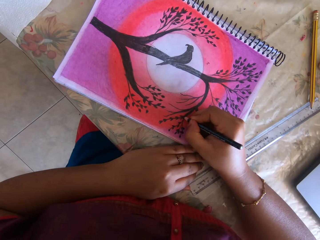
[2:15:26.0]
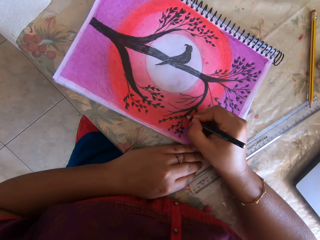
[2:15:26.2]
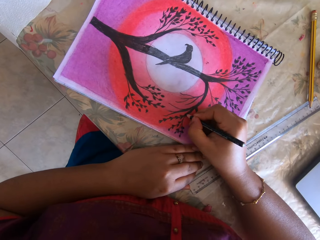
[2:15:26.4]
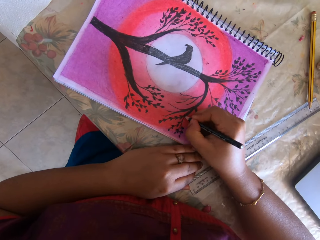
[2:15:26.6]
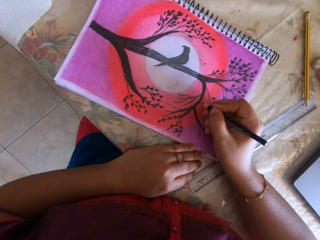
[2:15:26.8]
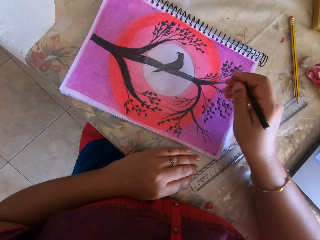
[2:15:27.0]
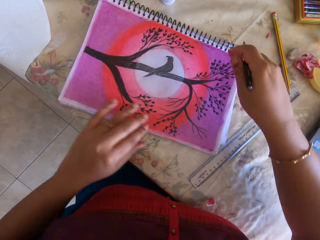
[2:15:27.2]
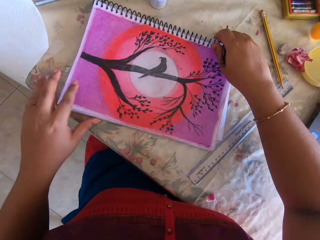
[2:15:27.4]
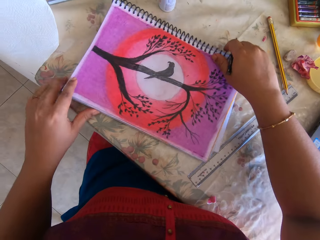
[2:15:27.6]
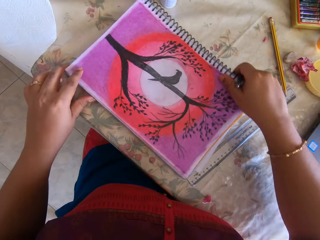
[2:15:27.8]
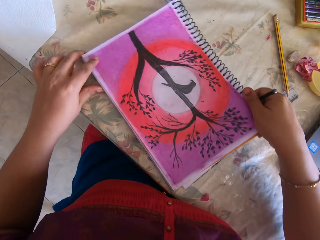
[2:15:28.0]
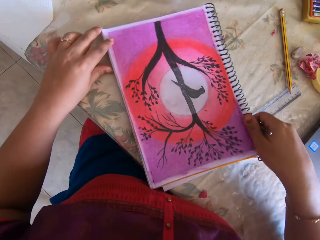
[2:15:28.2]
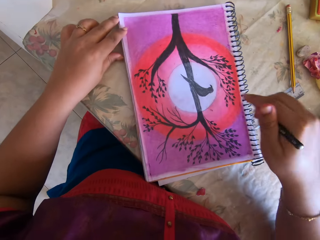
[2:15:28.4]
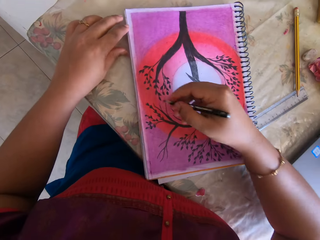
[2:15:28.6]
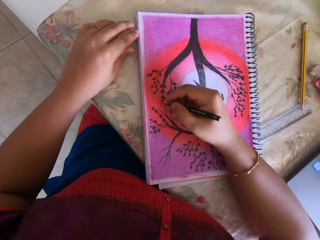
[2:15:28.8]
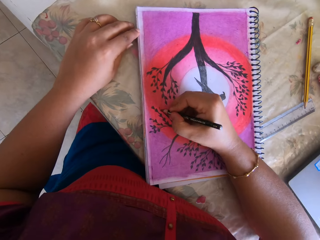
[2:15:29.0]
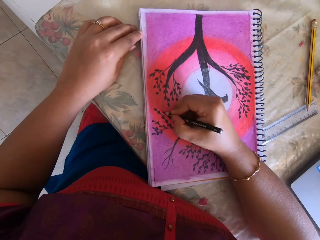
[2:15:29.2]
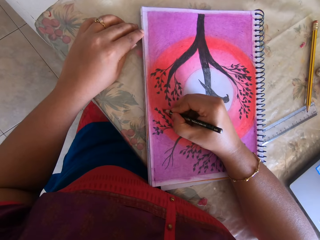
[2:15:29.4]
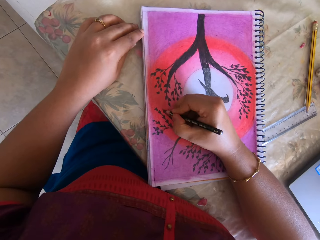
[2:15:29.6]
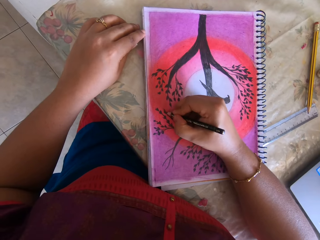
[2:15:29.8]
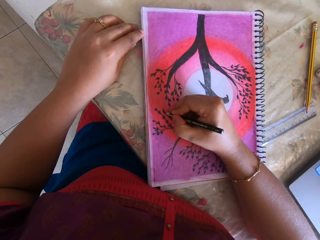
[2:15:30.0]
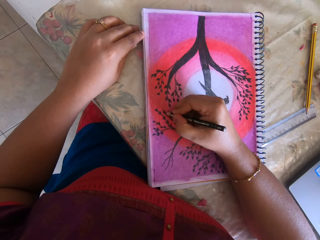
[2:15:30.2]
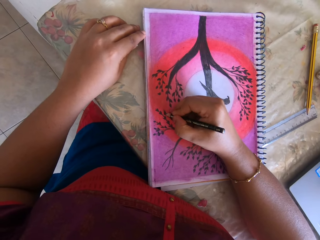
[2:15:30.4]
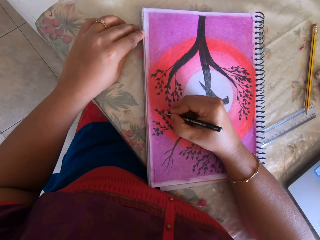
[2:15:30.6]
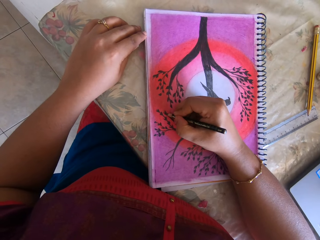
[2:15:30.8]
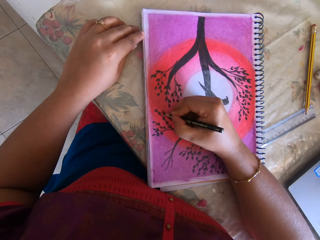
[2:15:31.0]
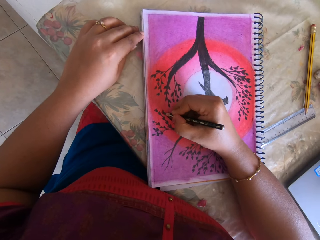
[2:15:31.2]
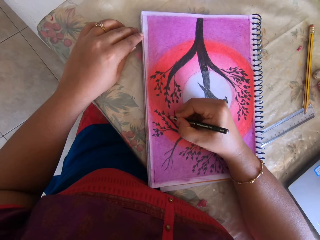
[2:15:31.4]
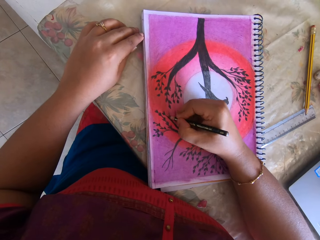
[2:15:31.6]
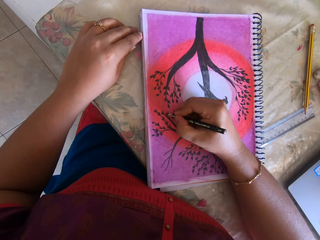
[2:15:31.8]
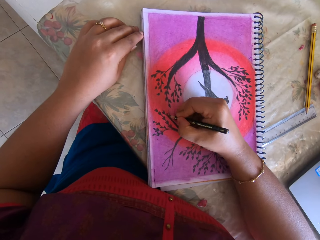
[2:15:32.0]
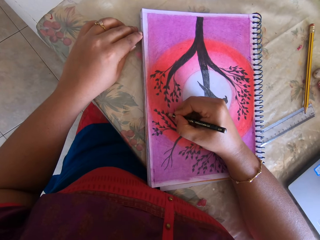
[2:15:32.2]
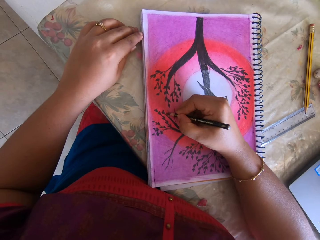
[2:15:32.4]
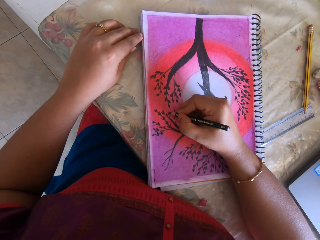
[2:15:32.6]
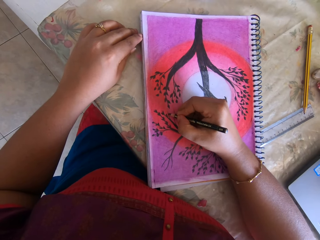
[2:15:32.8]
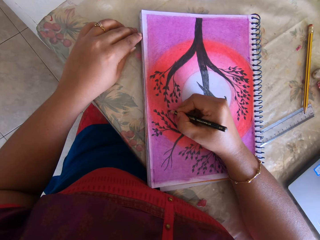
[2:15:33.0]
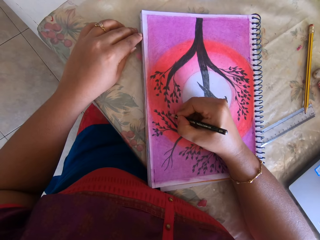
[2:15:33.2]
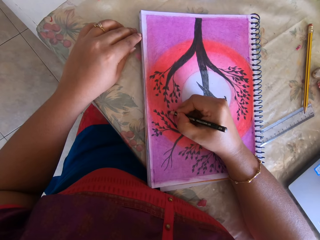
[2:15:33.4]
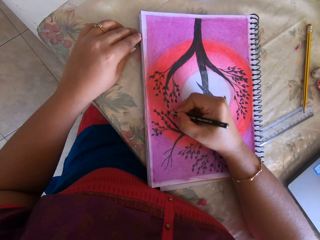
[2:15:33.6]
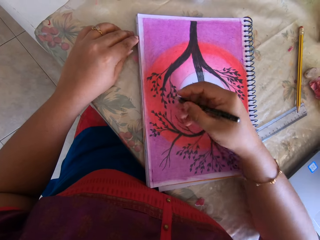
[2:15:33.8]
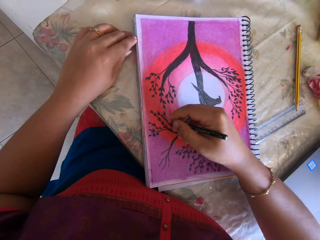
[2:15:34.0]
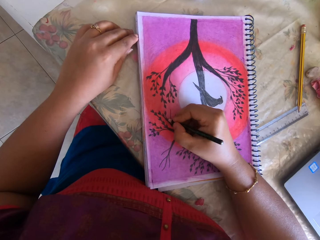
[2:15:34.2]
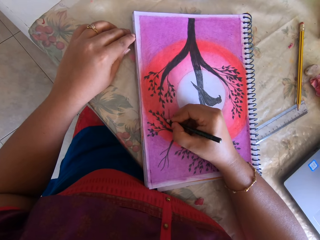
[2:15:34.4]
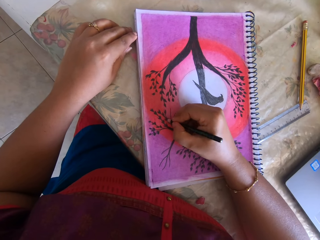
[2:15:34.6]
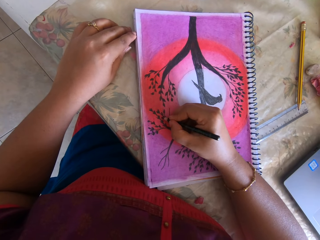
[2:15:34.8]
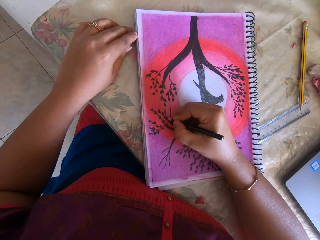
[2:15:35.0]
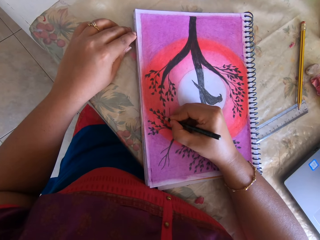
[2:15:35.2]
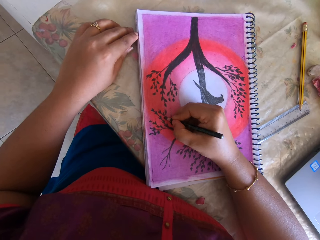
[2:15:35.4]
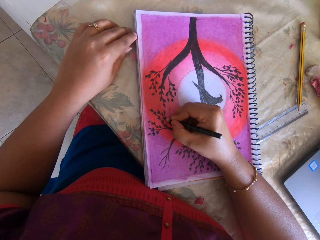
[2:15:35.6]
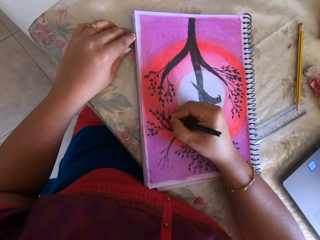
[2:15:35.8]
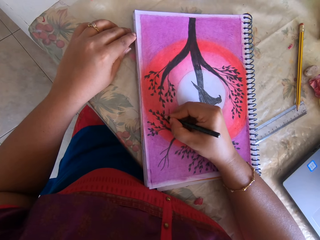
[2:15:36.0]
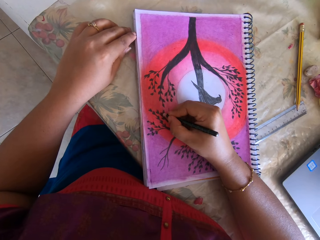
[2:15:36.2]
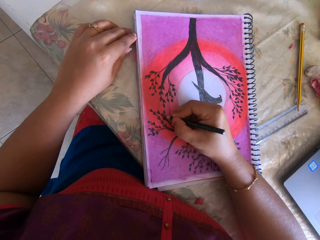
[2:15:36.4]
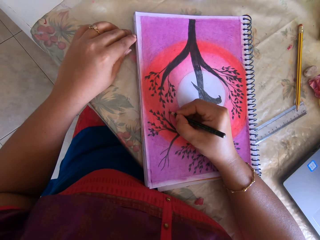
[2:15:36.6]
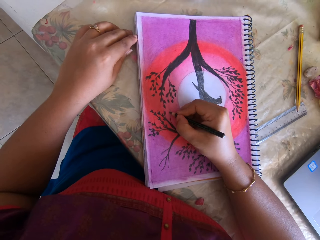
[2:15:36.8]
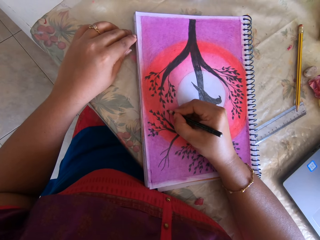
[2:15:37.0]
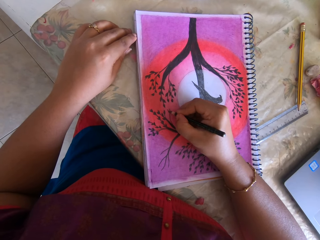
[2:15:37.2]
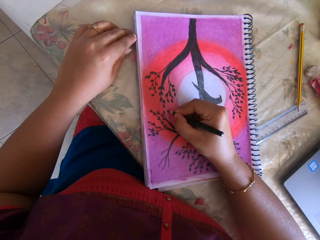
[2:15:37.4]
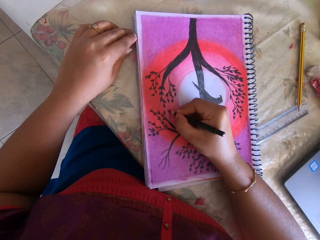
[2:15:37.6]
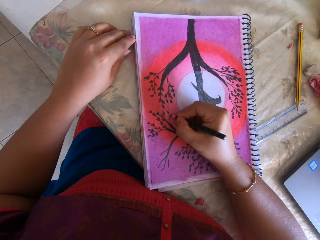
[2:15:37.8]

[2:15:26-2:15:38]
The camera wearer moves the book on the table with both hands. She tilts the book. She draws in the book with the black marker with her right hand.

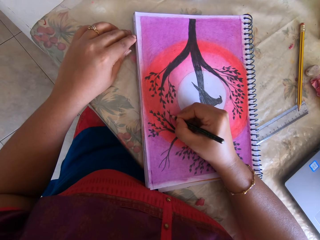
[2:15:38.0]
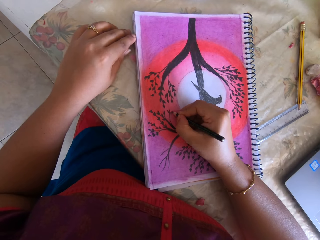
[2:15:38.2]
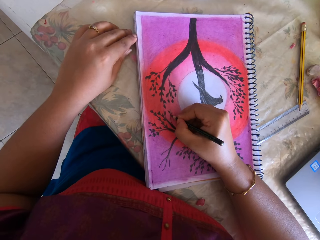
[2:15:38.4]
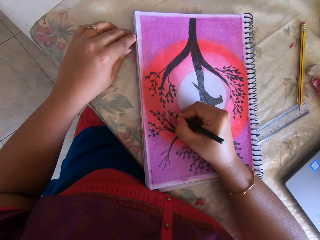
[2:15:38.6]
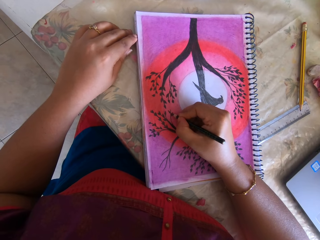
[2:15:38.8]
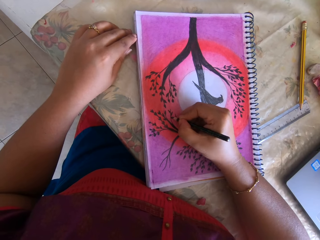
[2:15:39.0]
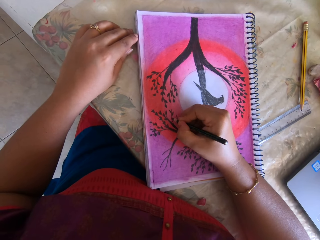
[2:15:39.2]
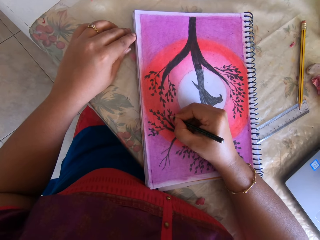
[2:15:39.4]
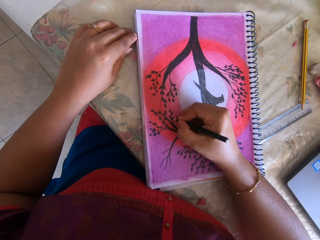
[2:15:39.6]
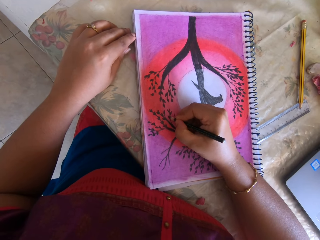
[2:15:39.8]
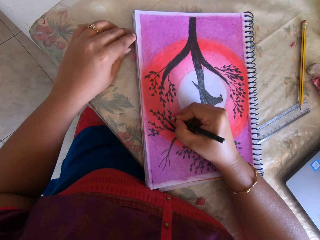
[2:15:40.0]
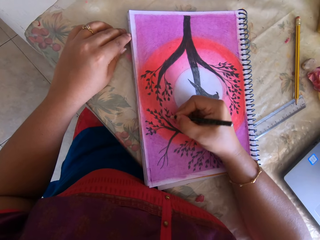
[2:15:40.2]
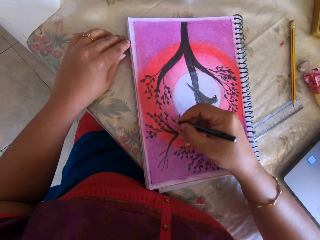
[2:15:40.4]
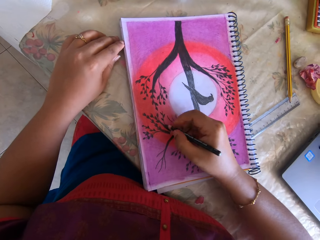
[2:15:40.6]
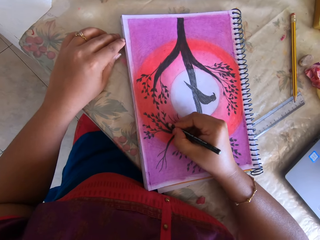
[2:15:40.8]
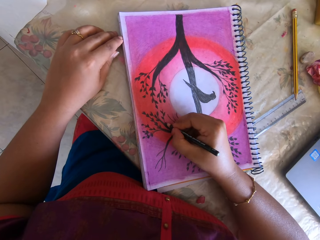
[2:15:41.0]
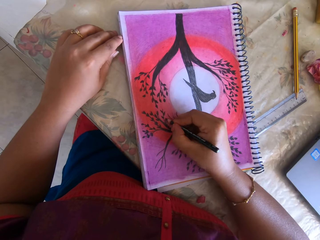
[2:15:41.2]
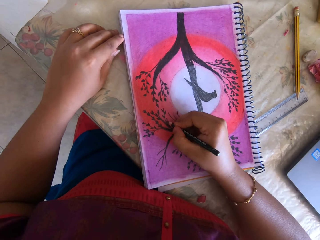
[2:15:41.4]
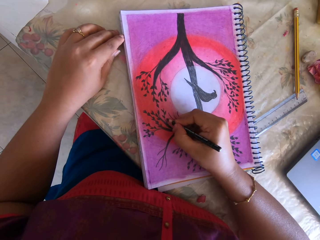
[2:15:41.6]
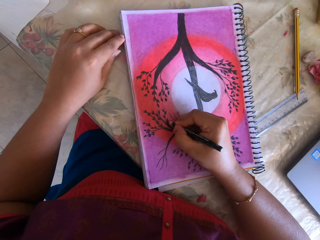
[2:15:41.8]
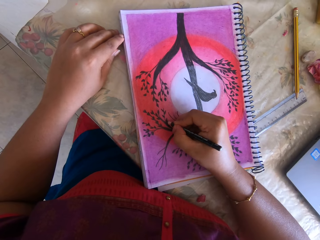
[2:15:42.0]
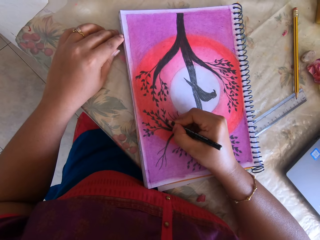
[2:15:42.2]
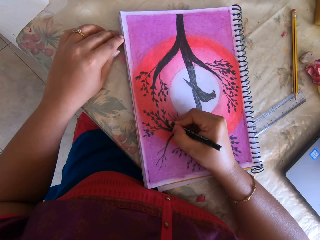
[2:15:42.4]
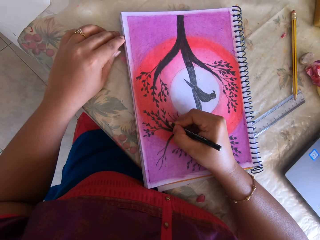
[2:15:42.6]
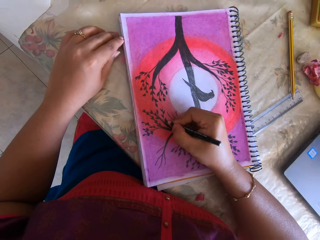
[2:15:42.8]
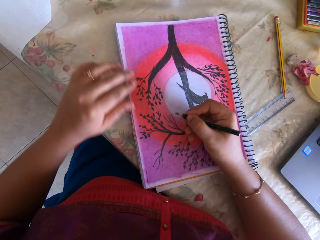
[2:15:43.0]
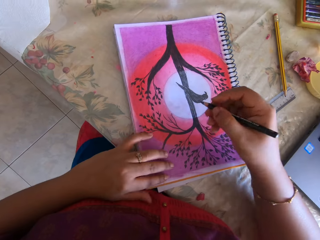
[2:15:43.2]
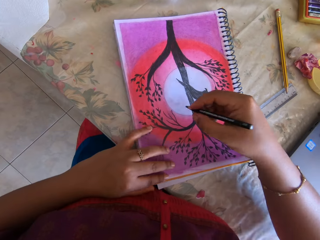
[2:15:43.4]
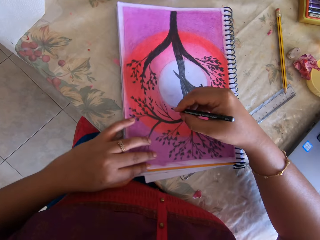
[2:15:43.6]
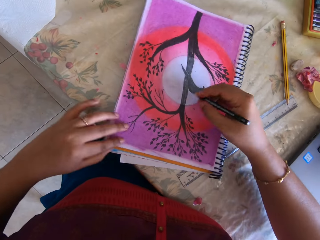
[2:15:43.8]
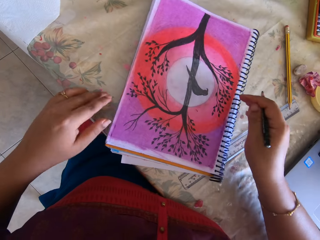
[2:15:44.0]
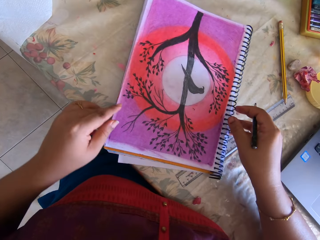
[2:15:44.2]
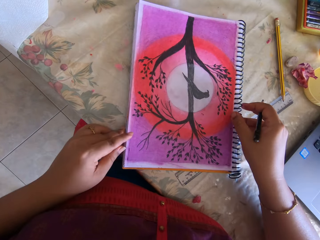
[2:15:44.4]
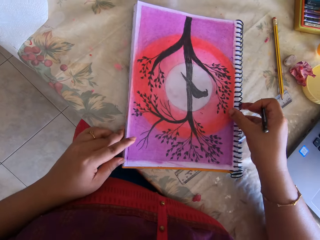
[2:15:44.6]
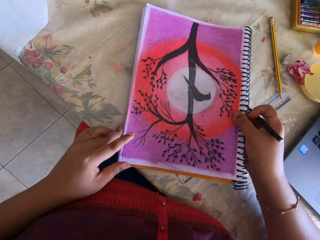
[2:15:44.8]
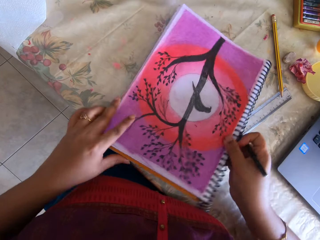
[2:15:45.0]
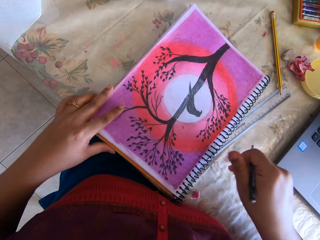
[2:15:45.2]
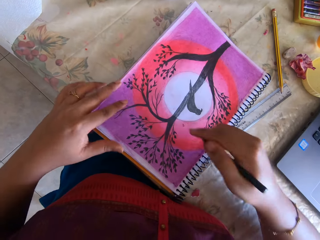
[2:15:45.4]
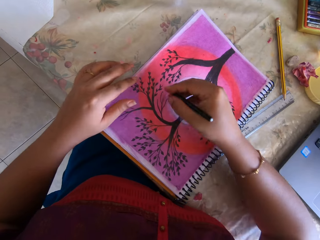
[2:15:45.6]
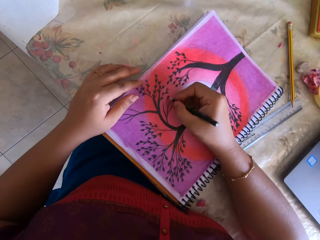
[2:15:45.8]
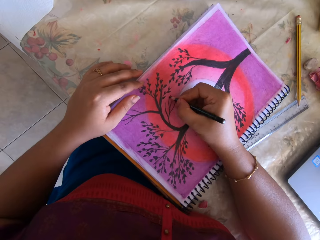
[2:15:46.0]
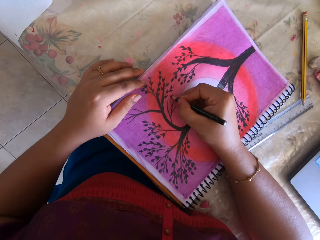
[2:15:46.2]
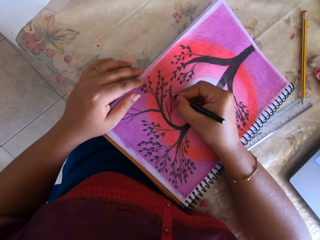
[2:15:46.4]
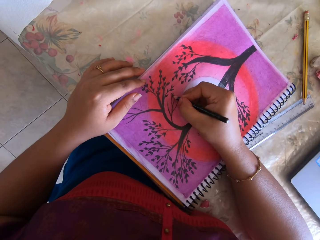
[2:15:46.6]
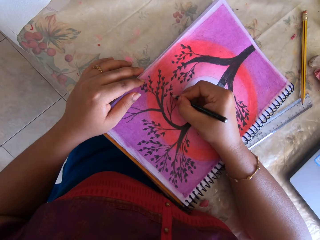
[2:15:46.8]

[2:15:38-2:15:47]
The camera wearer moves the book on the table with her left hand. She moves the book on the table with both hands. She tilts the book. She draws in the book with the black marker with her right hand.
